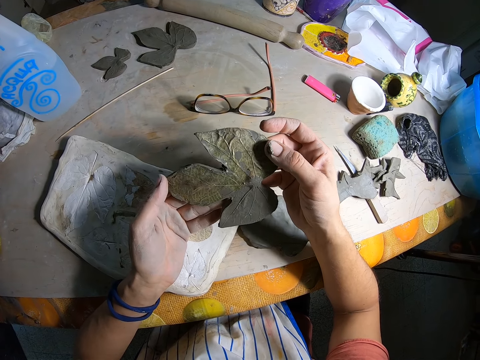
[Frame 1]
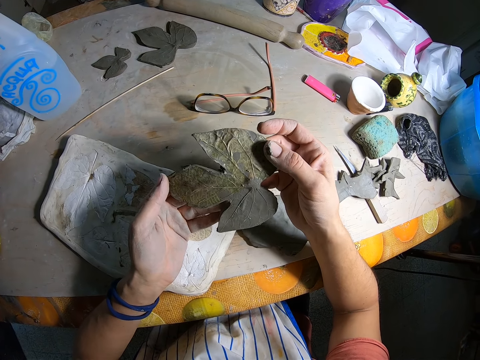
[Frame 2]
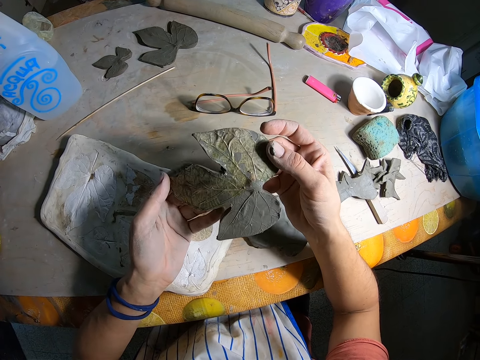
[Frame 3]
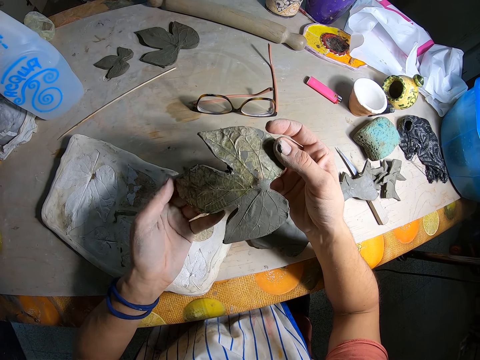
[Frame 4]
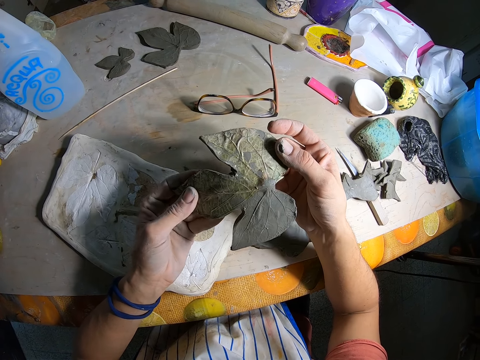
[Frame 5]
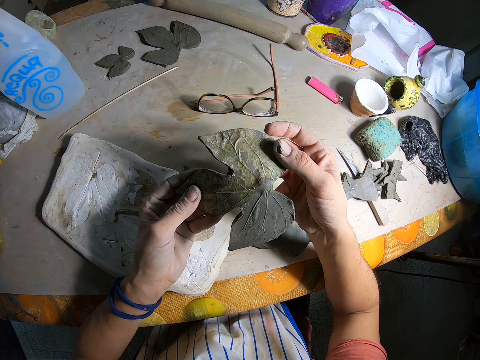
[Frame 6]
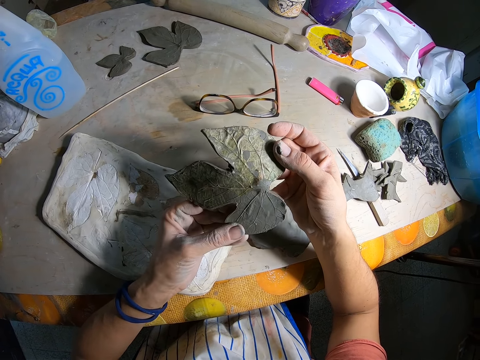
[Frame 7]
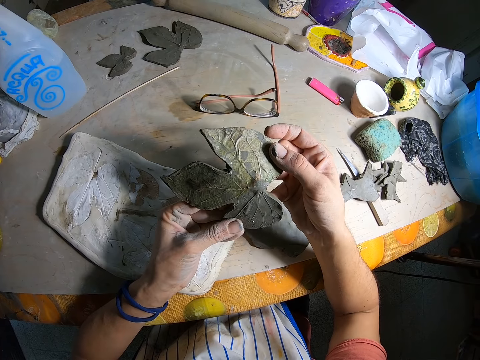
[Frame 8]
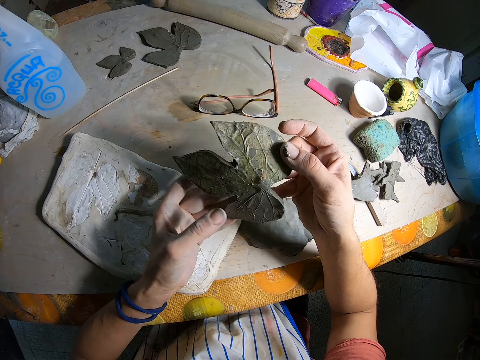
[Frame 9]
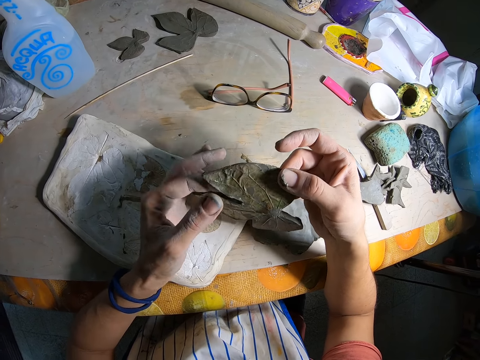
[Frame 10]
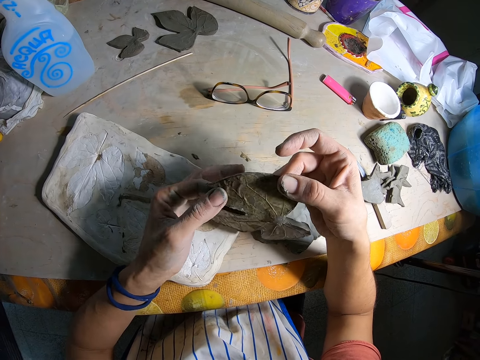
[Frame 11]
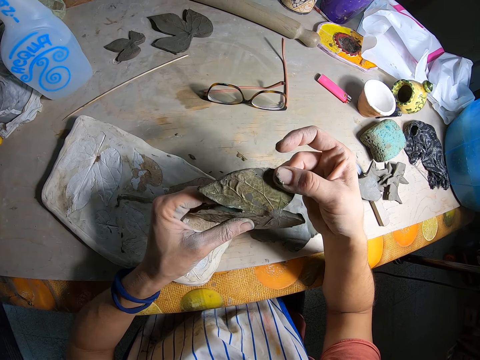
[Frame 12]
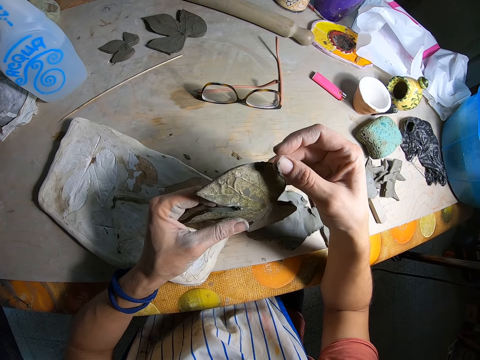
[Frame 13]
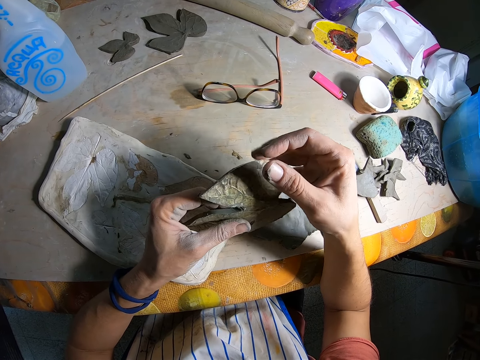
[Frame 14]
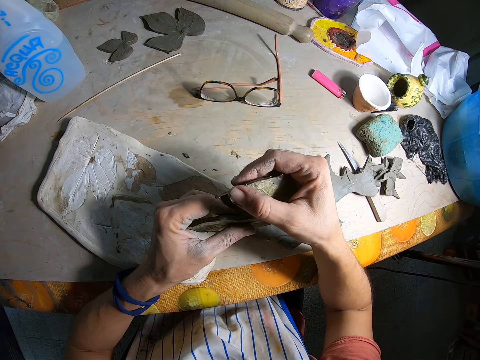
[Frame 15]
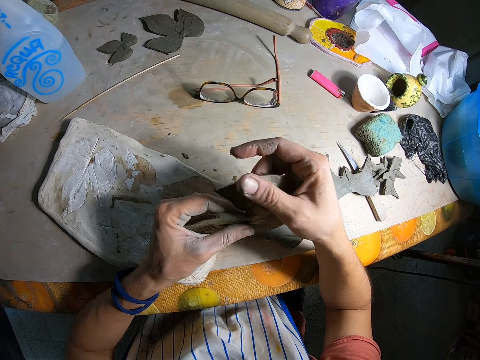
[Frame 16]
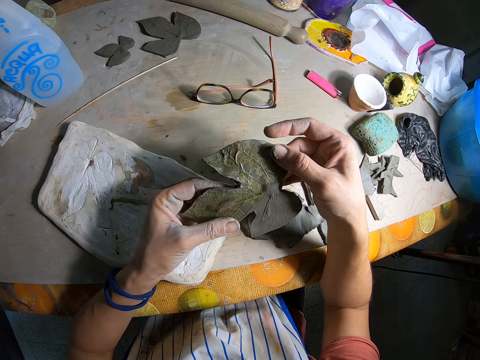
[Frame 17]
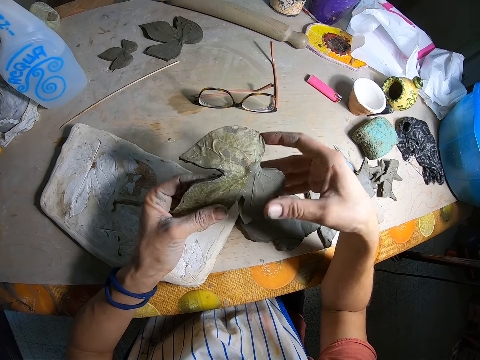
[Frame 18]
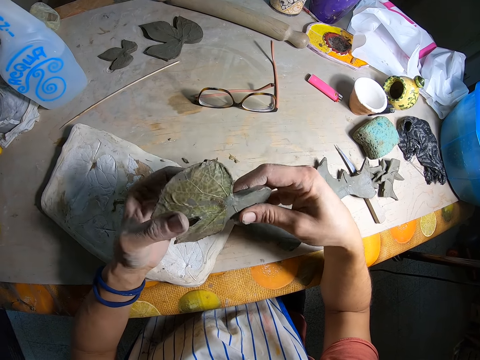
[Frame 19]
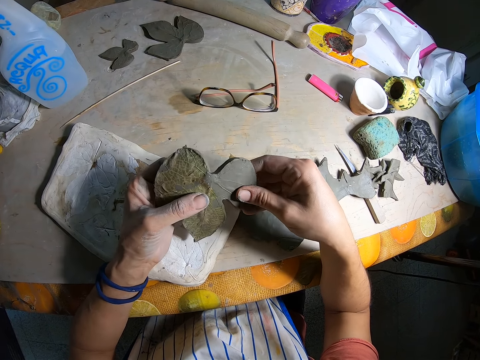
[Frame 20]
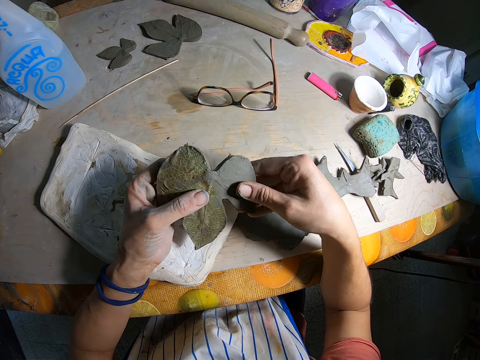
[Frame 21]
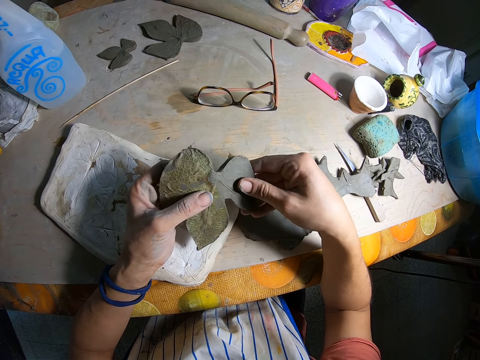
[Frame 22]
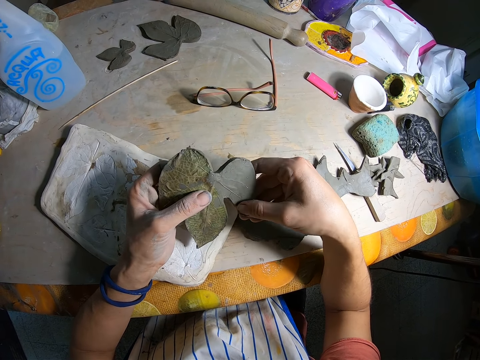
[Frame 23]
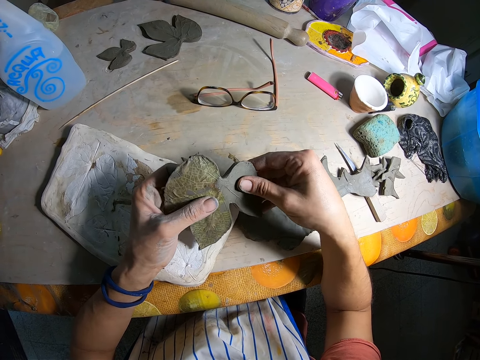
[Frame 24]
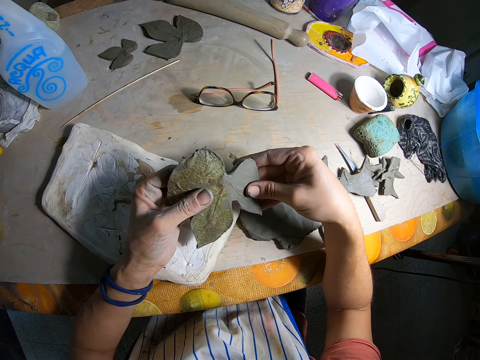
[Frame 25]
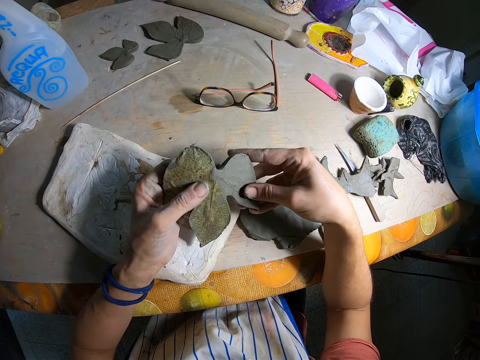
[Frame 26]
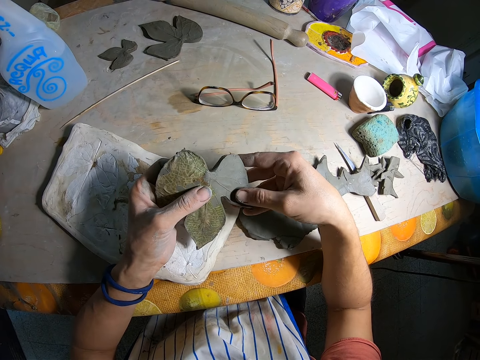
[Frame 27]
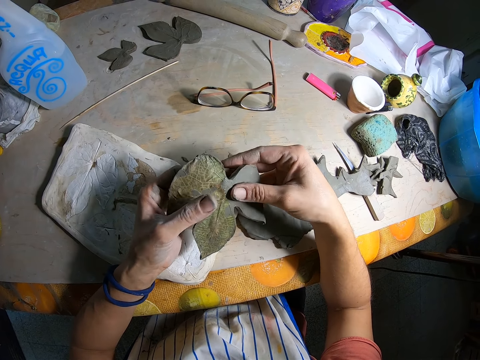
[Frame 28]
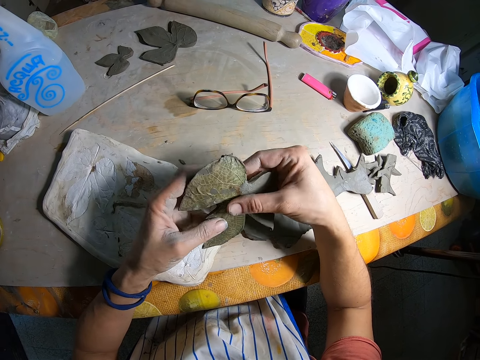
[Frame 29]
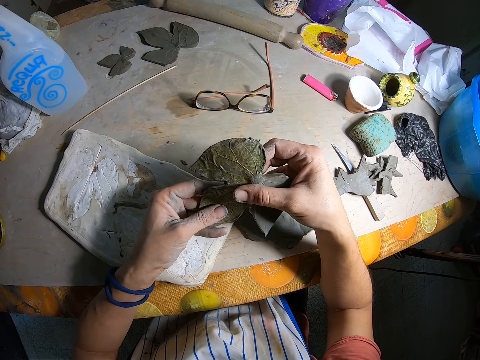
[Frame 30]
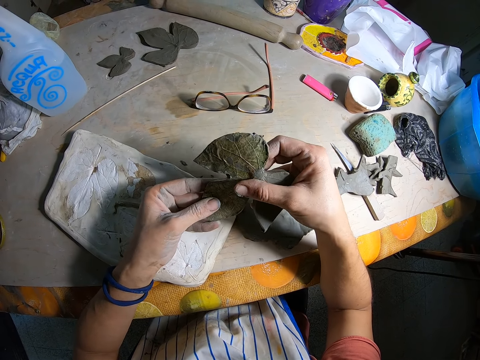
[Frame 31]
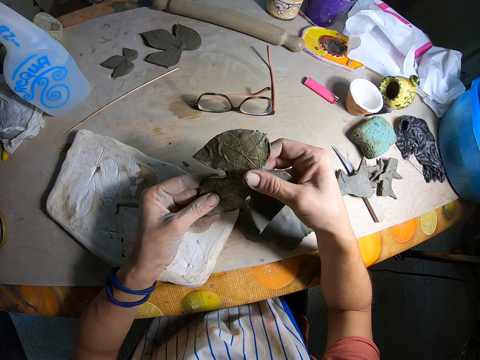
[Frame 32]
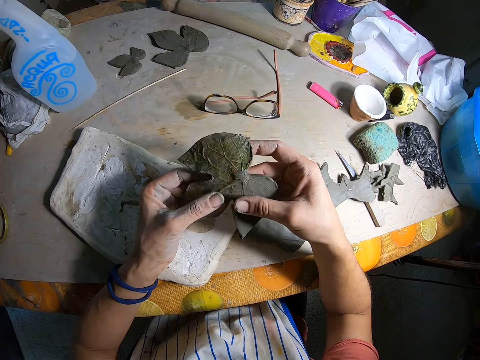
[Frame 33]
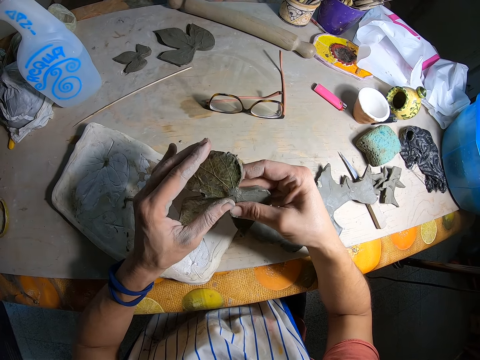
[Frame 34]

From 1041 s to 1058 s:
The camera wearer dresses the clay with his left hand. He presses the polymer clay with the left hand. He presses the polymer clay with the right hand. He dresses the clay with his right hand. He adjusts the polymer clay with both hands. He dresses the clay with both hands. He adjusts the polymer clay with both hands again. He presses the polymer clay with the right hand. He adjusts the polymer clay with both hands. He presses the polymer clay with the left hand.

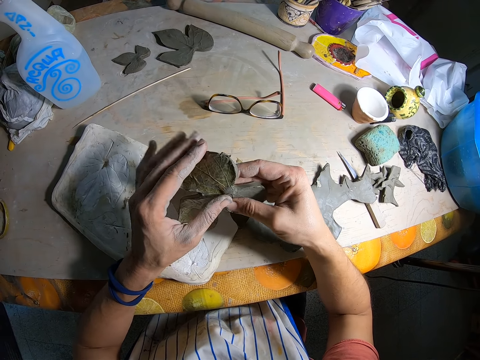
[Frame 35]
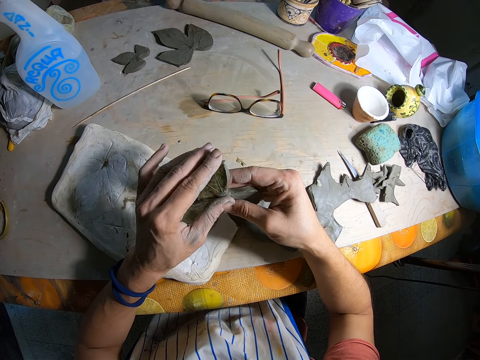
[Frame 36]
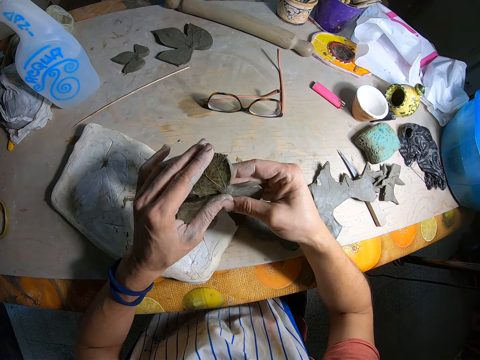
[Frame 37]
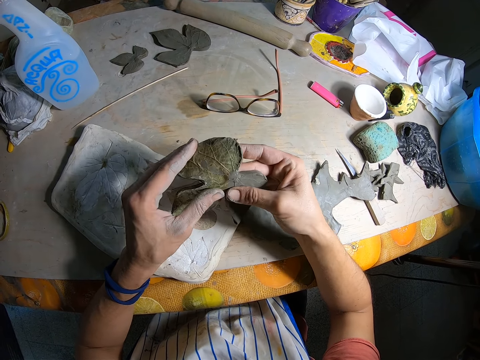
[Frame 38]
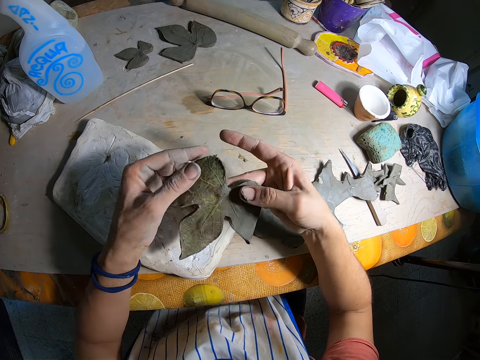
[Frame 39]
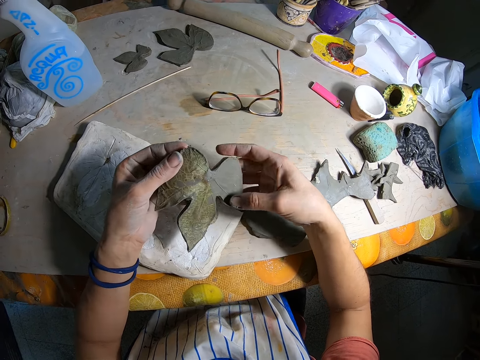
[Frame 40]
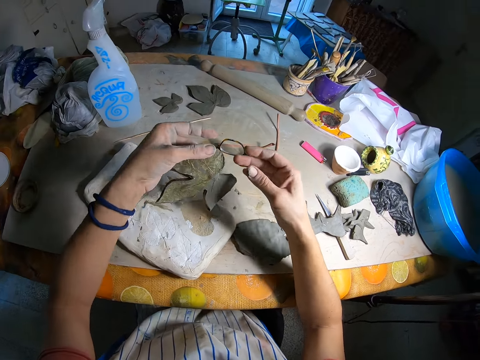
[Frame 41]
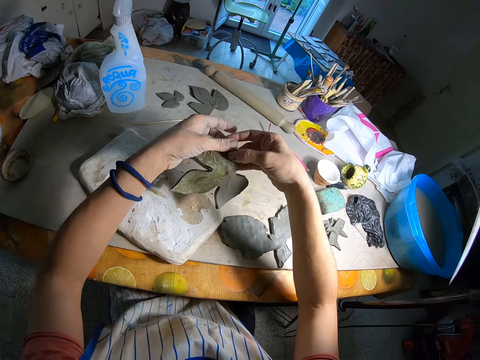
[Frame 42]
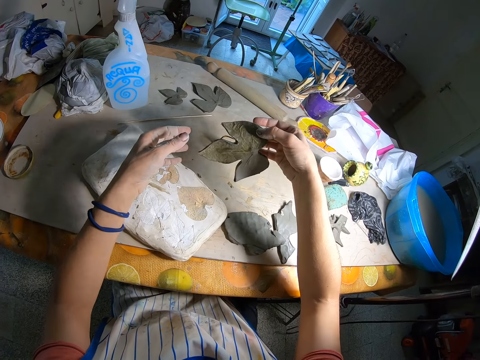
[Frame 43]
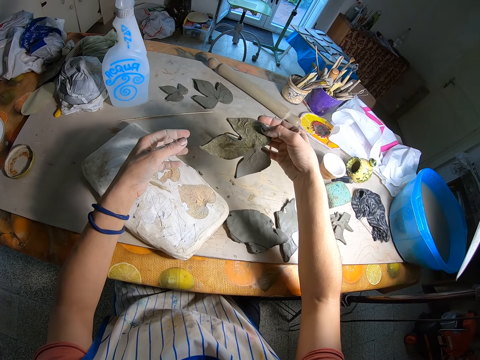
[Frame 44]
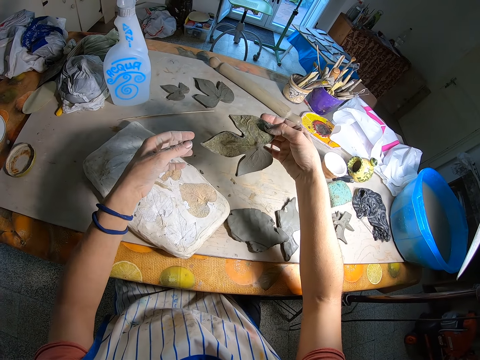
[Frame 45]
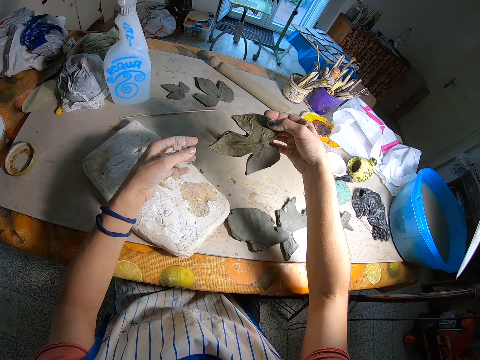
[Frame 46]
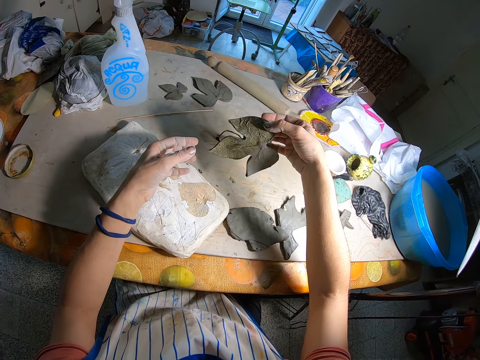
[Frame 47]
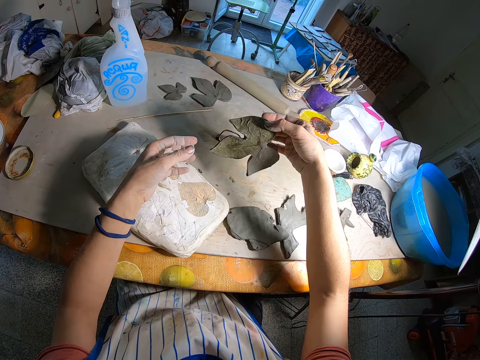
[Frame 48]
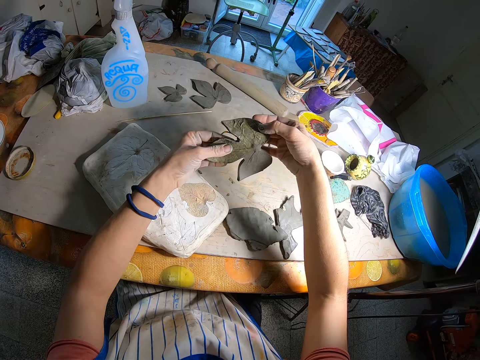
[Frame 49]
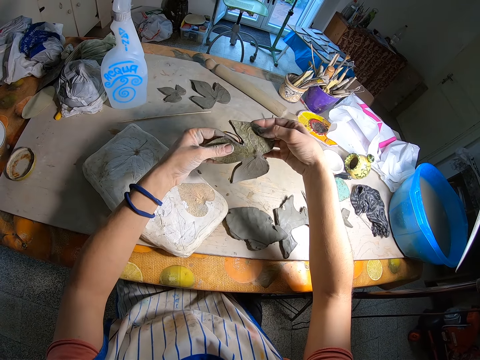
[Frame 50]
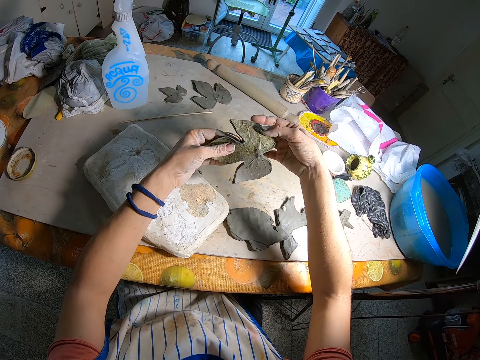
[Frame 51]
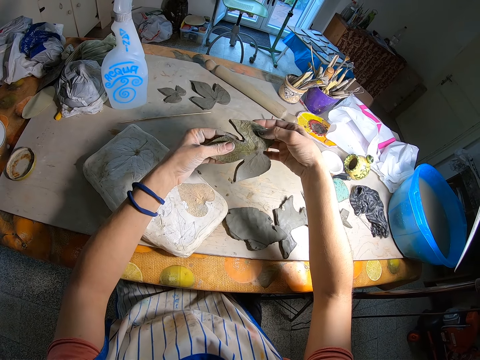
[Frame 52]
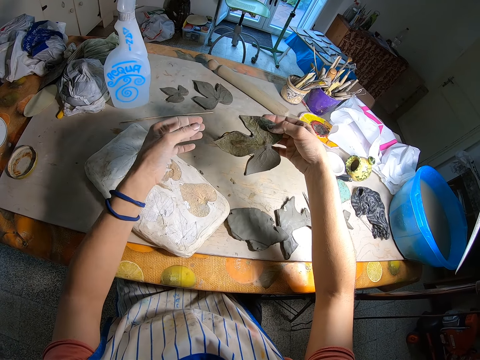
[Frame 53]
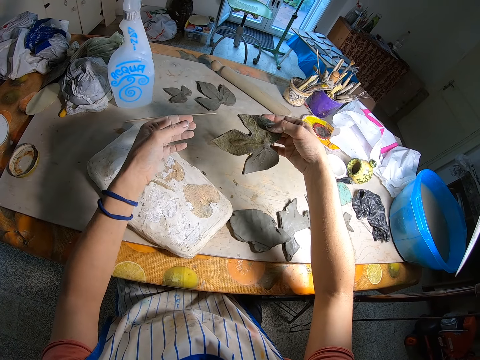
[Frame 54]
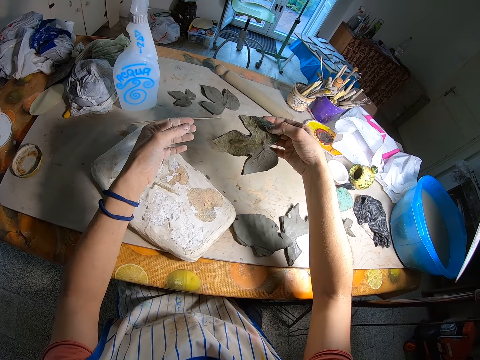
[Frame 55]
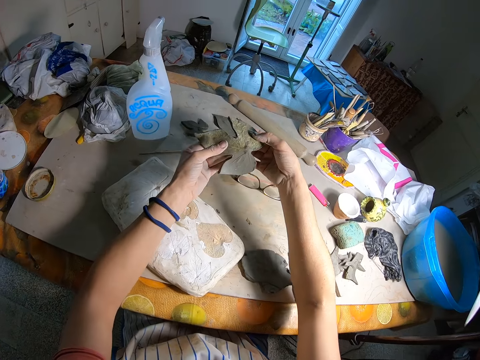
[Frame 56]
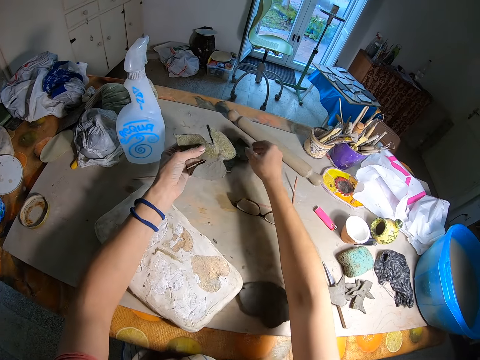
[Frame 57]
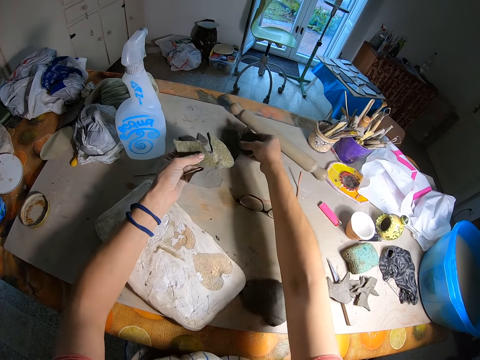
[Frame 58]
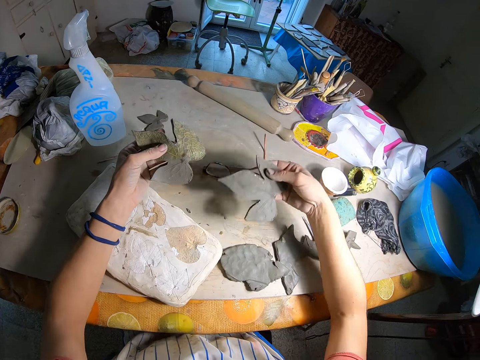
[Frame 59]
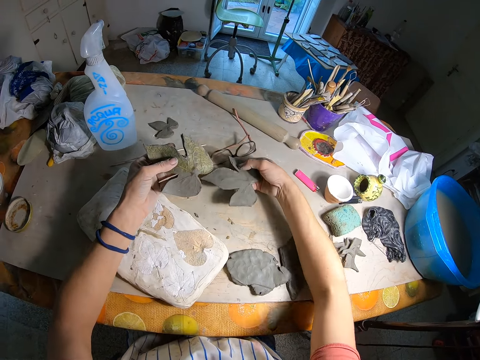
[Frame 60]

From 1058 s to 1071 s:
The camera wearer presses the polymer clay with the left hand. He removes his right hand from the clay. He adjusts the polymer clay with both hands. He passes the clay to his right hand with his left hand. He holds the polymer clay with the right hand. He touches the clay with his left hand. He holds the polymer clay with both hands. He presses the polymer clay with the right hand. He removes his left hand from the clay. He holds the polymer clay with the right hand. He touches the clay with his left hand. He holds the polymer clay with both hands. He removes his right hand from the clay. He holds the polymer clay with the left hand. He picks up the clay on the table with his right hand. He pushes the eye glasses forward on the table with his right hand.
